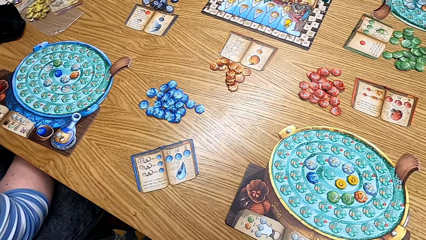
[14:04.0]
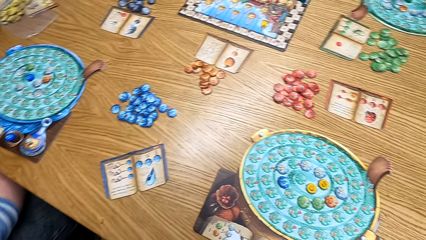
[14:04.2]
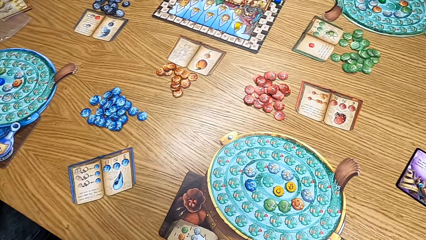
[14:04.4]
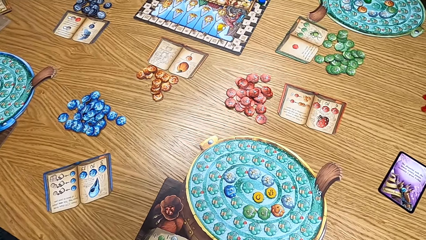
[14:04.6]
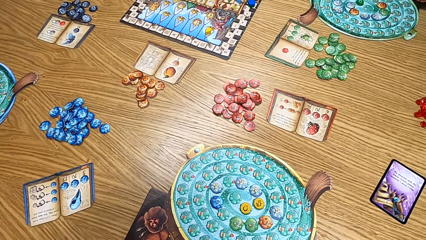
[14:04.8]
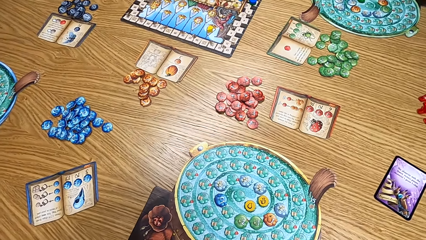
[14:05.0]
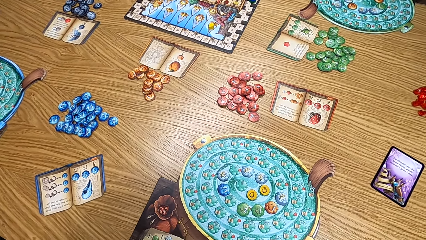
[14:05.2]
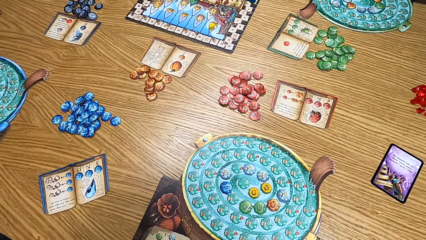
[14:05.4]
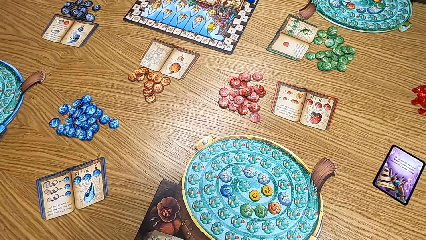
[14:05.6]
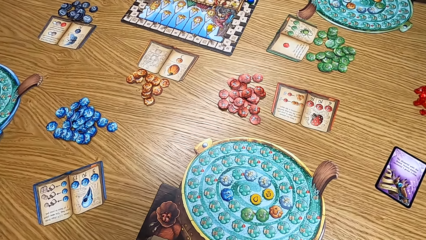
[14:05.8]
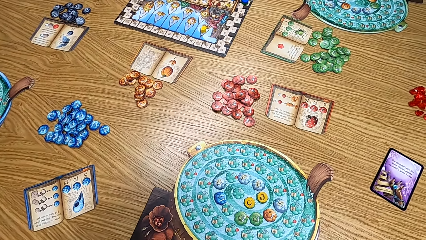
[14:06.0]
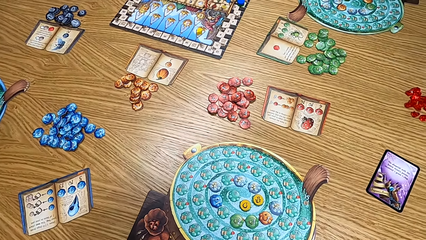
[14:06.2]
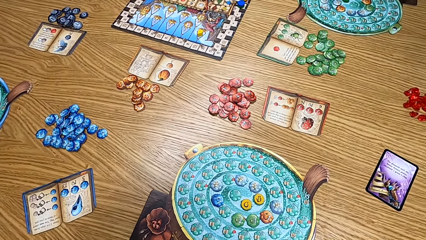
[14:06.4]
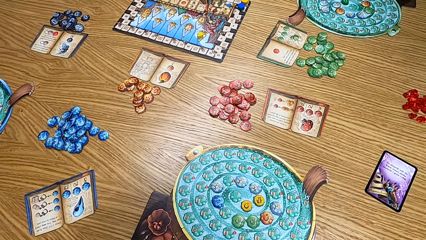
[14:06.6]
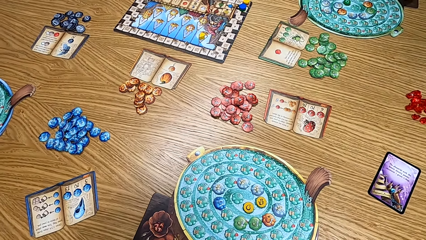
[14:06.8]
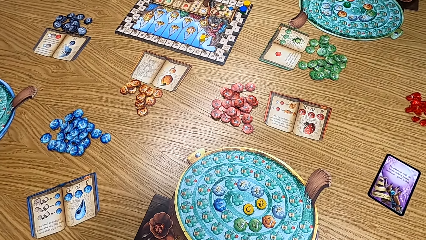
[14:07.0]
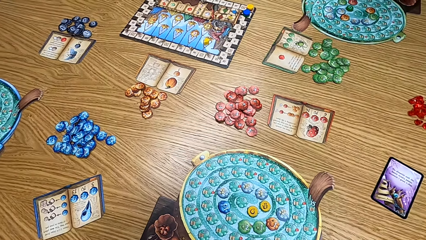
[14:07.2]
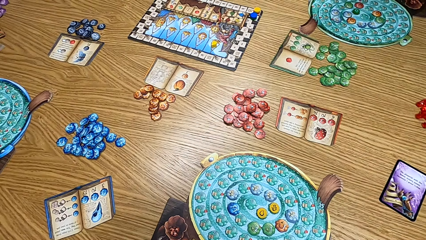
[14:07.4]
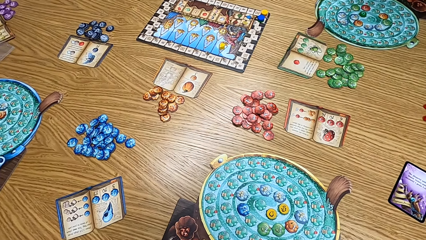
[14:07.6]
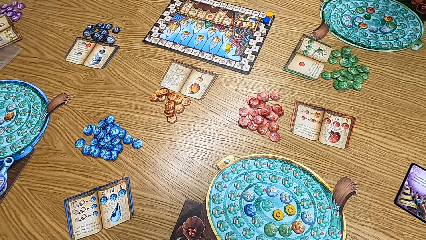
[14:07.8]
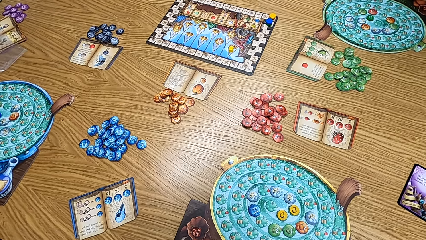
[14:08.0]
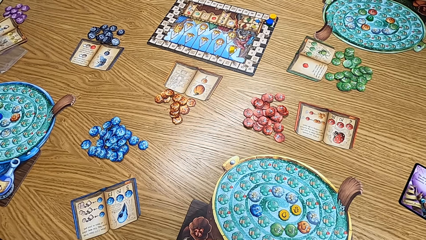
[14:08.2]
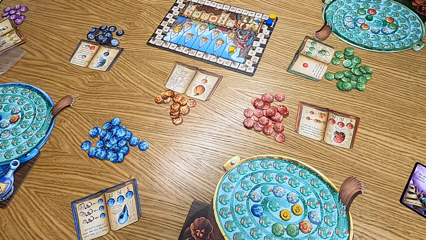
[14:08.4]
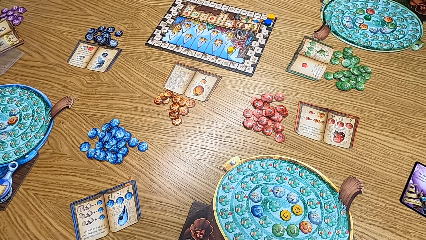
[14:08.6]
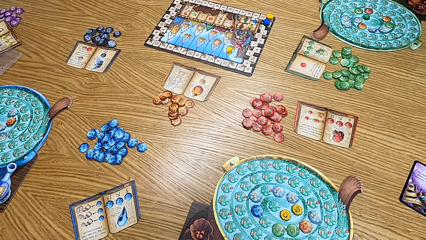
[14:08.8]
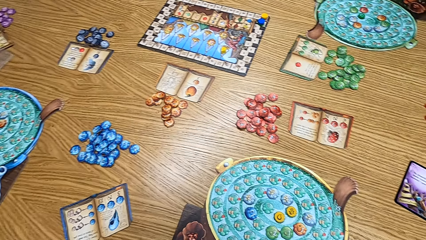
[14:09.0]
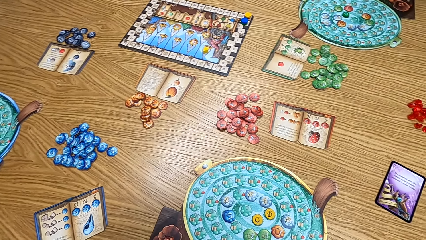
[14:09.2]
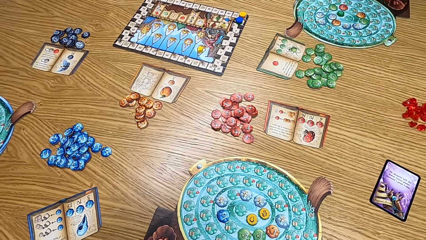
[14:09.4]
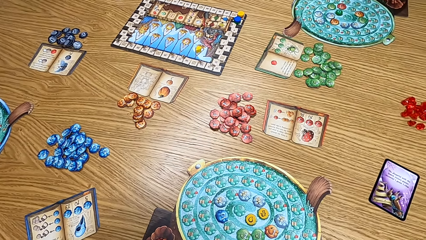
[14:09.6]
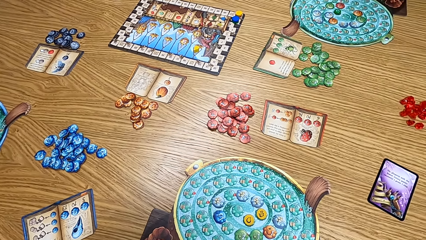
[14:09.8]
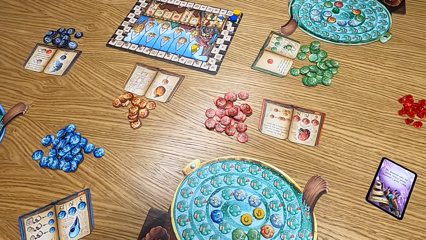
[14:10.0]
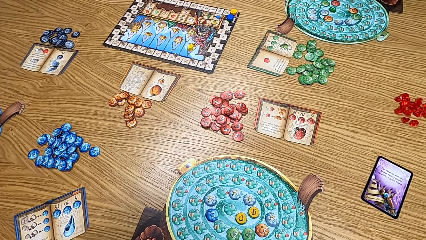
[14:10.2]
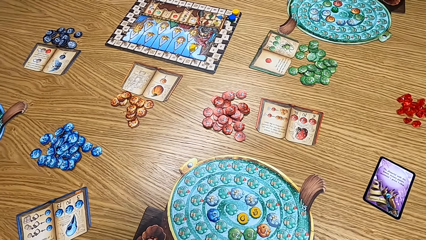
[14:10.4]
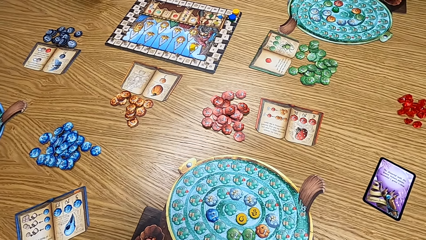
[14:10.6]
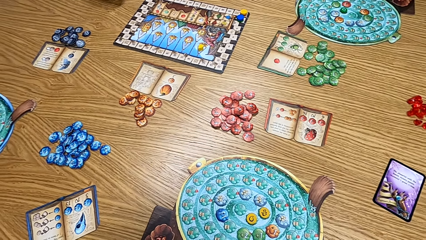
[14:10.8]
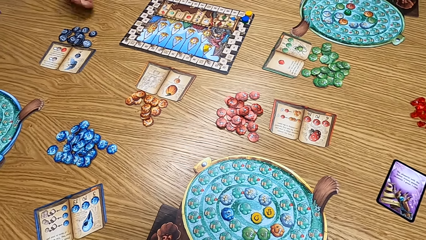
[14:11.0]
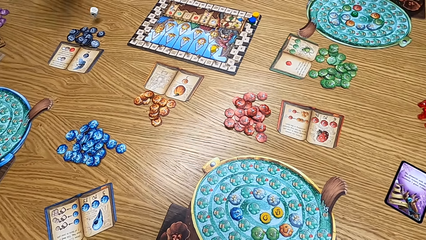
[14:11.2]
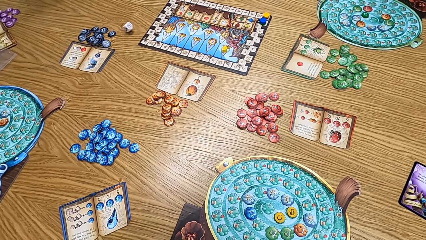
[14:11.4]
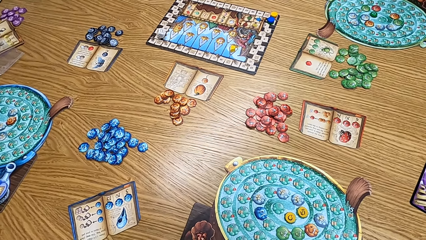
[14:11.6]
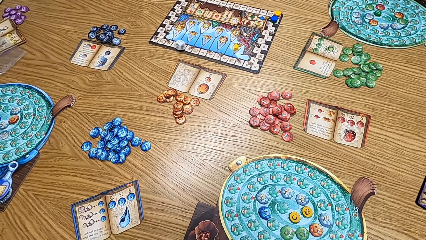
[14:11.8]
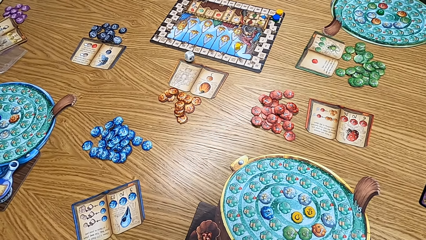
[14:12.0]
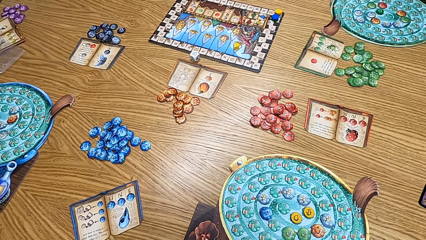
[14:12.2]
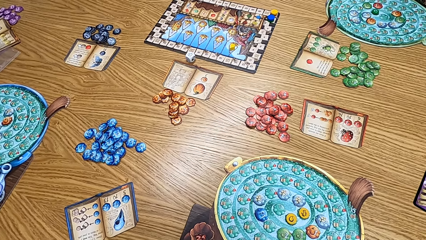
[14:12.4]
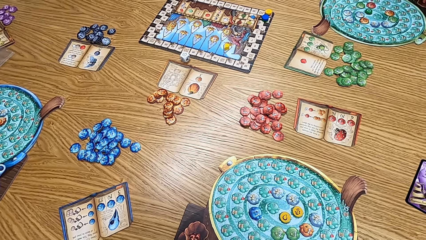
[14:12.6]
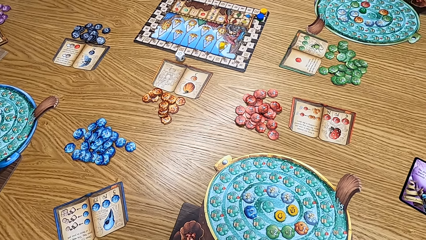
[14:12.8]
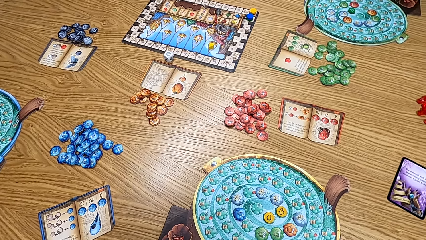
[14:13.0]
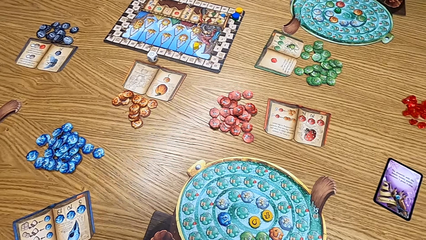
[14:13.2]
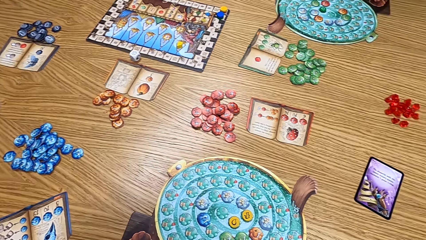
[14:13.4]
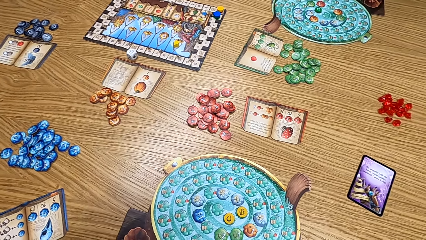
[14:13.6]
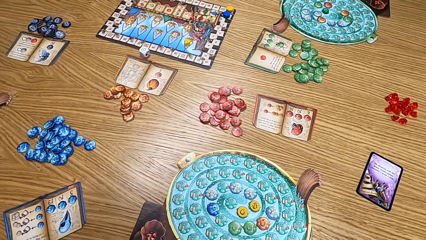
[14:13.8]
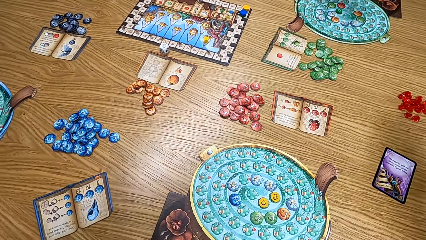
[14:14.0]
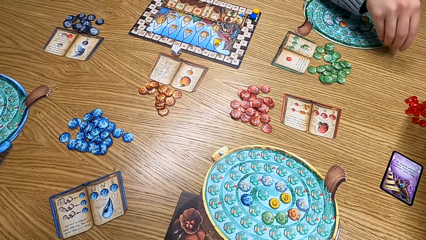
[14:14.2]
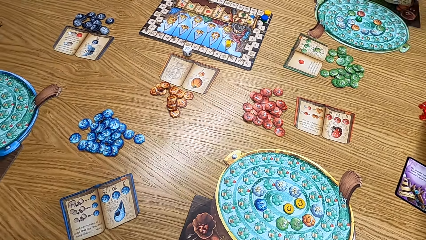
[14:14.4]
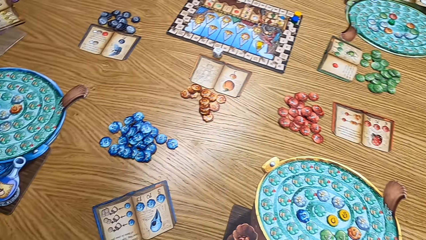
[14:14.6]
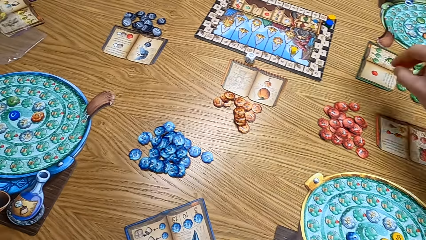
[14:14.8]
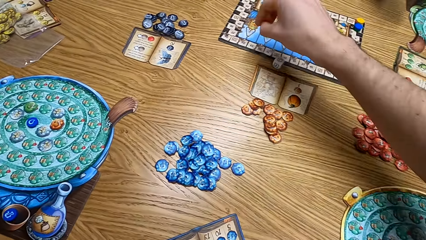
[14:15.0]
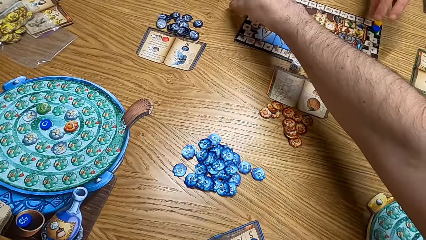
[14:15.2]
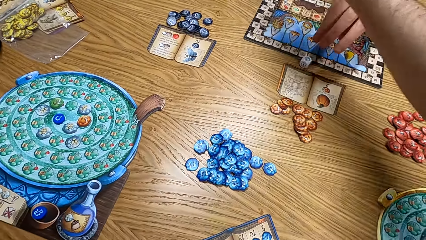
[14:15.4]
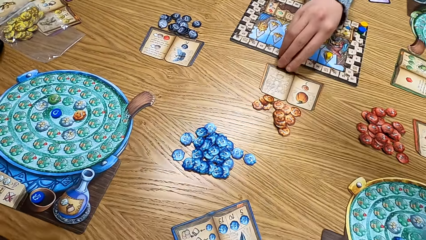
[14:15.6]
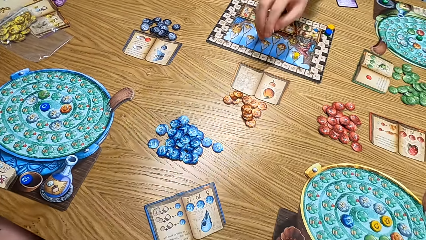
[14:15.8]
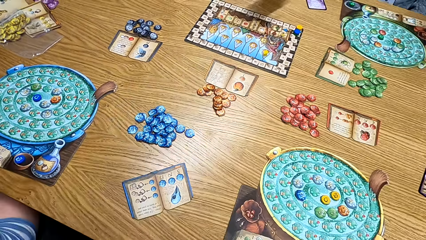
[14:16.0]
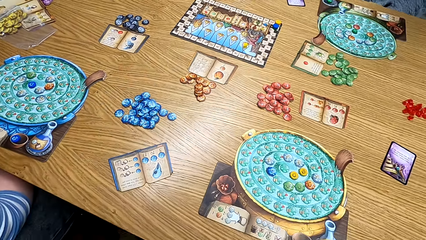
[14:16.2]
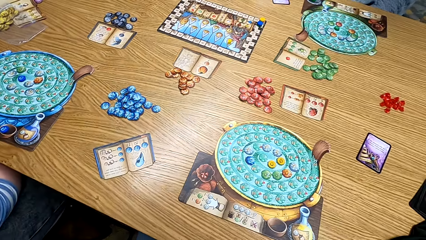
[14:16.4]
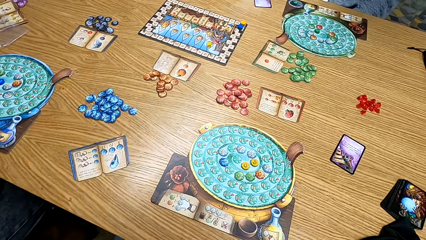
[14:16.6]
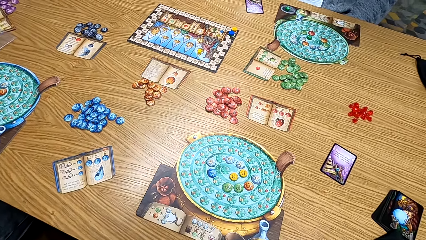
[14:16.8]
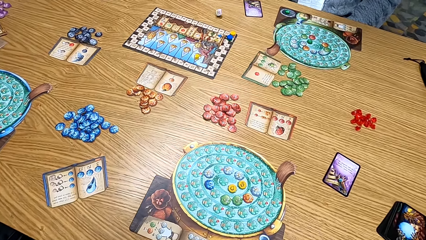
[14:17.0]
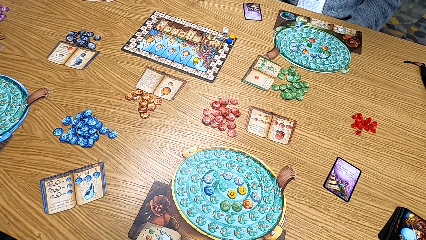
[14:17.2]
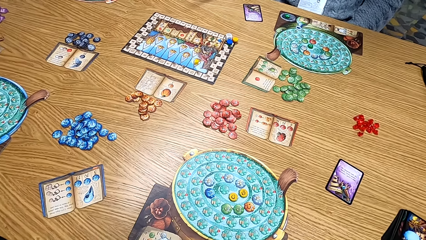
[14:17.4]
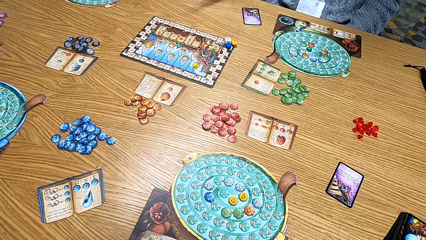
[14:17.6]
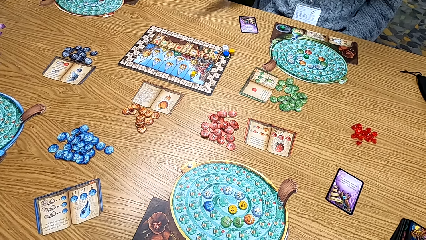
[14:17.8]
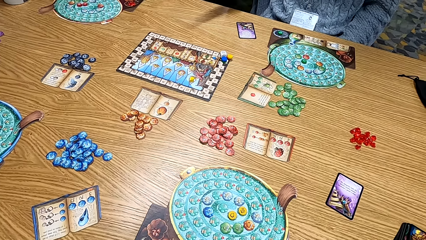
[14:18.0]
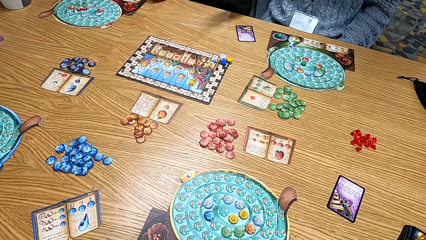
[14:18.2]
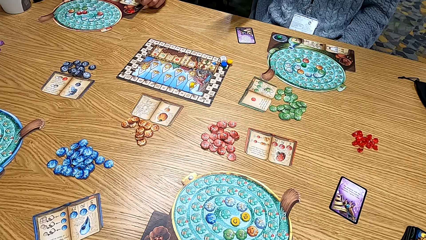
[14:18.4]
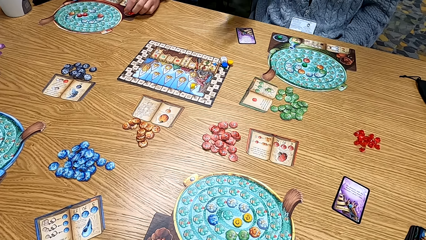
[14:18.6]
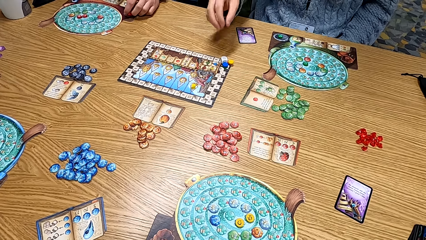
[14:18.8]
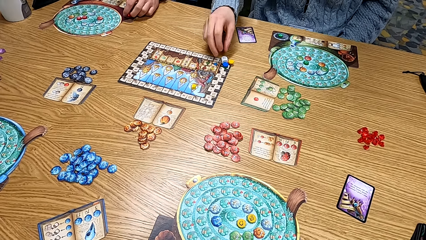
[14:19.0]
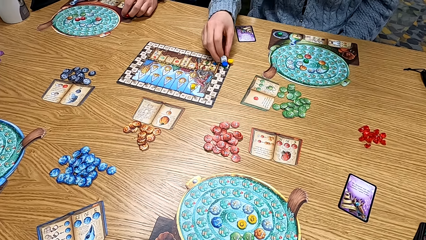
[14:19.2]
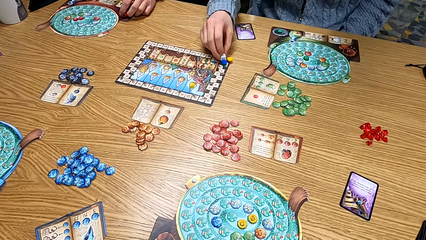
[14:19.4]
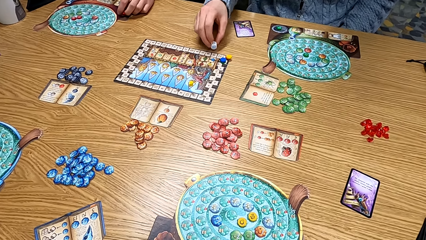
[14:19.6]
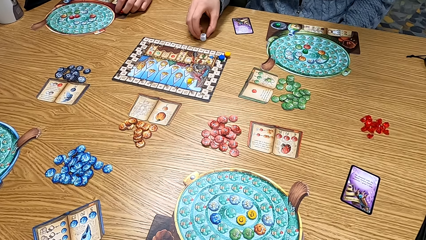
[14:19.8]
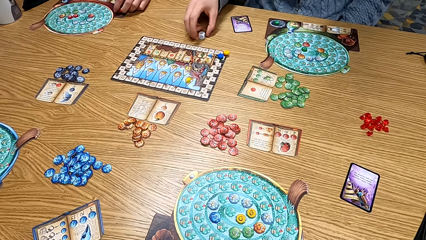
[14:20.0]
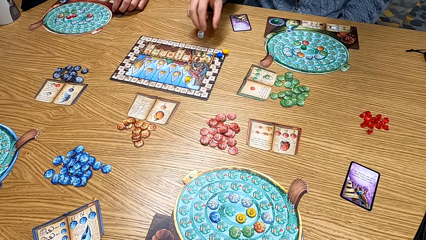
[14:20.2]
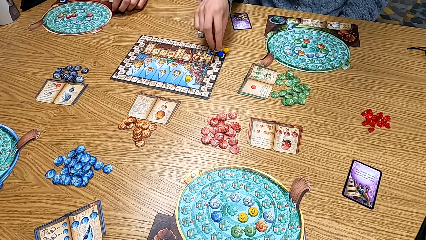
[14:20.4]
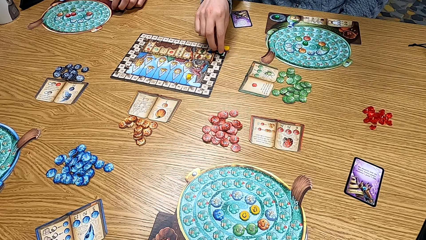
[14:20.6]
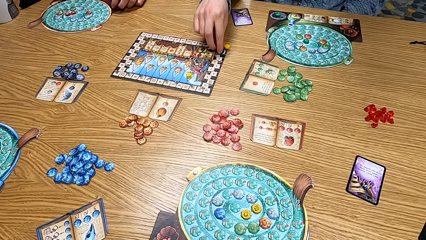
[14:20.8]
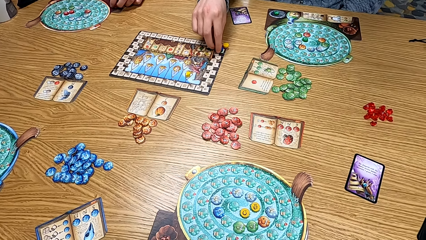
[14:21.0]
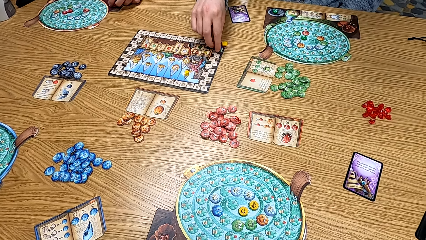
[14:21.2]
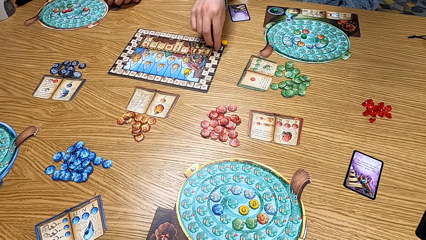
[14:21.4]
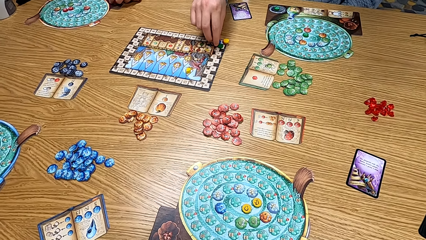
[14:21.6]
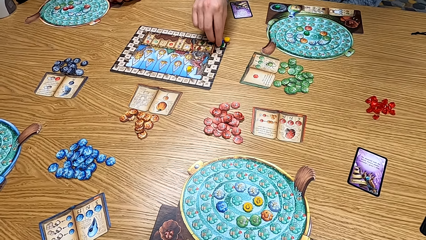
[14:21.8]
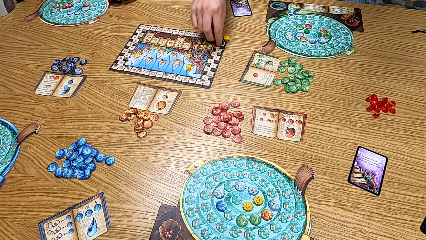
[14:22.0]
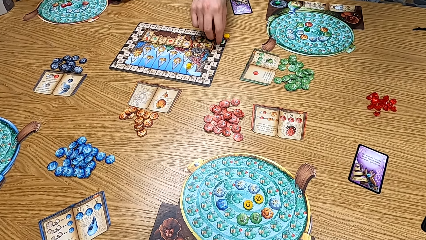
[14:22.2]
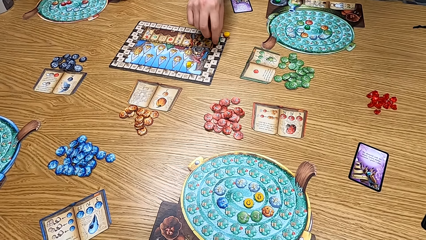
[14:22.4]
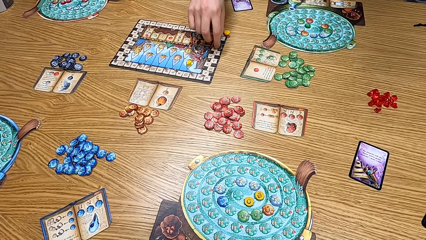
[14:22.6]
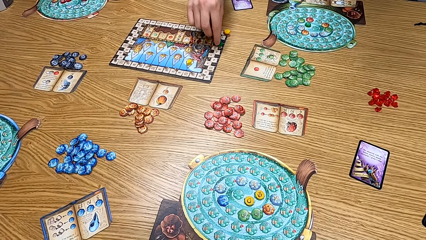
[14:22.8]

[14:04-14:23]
The camera wearer looks at the table. A man plays the board game. The man throws the dice on the table. Another man picks up the paper. The camera wearer looks at the table. The other man picks up the dice on the table. The other man moves the dice and plays the board game.
